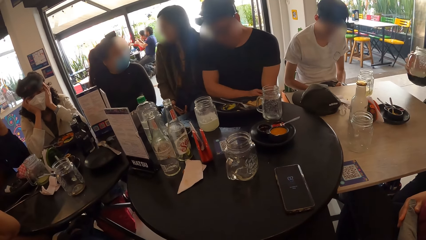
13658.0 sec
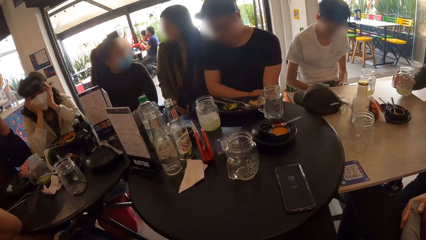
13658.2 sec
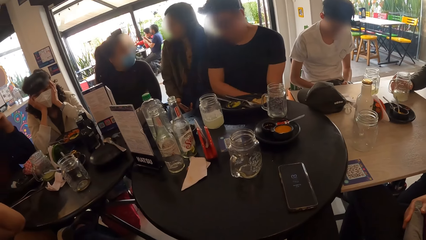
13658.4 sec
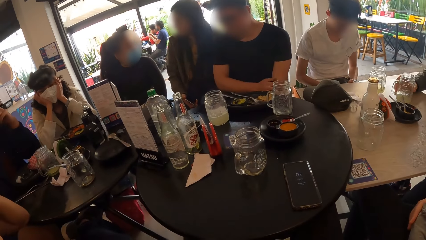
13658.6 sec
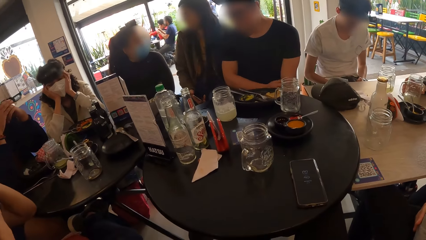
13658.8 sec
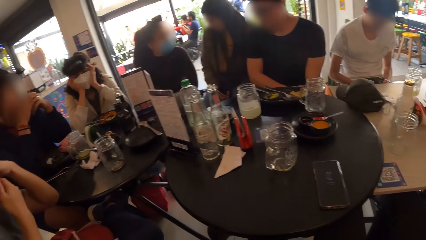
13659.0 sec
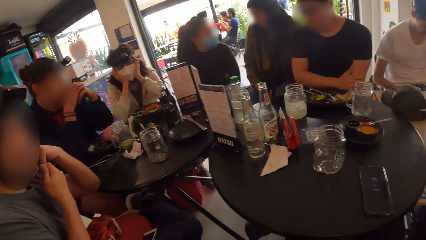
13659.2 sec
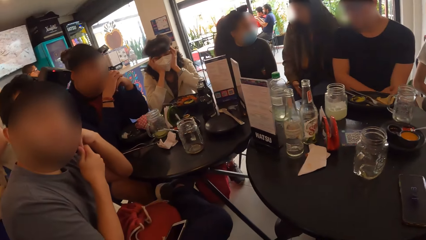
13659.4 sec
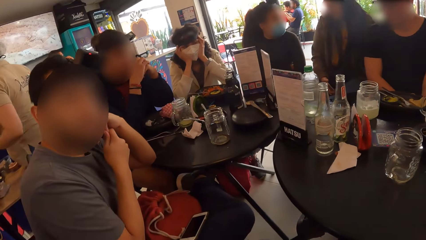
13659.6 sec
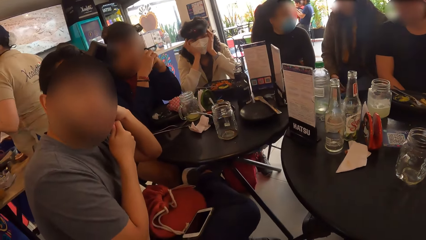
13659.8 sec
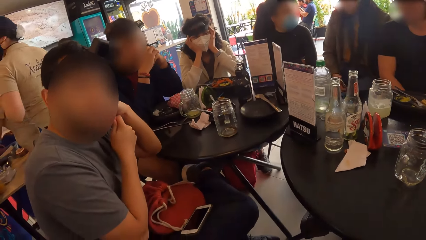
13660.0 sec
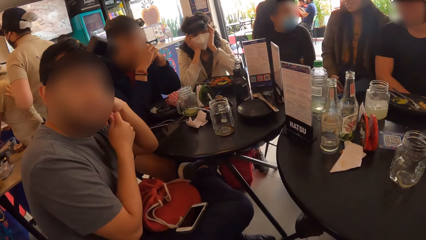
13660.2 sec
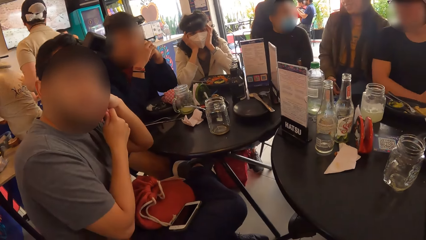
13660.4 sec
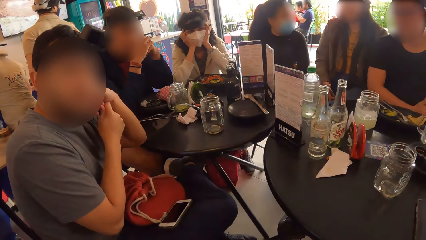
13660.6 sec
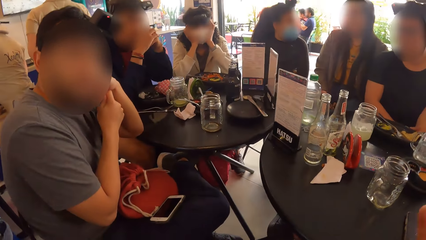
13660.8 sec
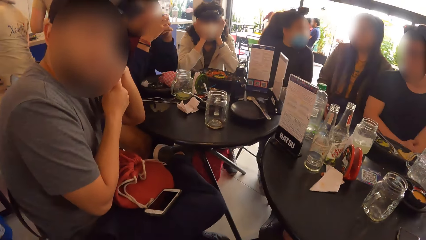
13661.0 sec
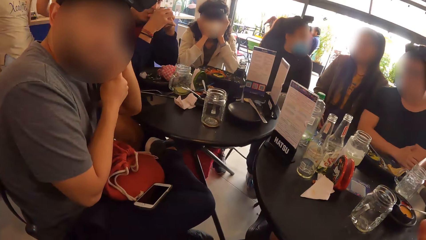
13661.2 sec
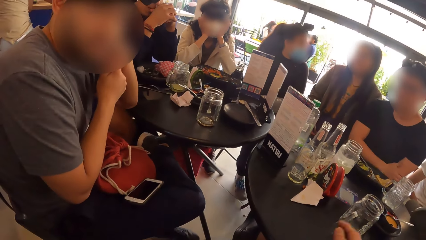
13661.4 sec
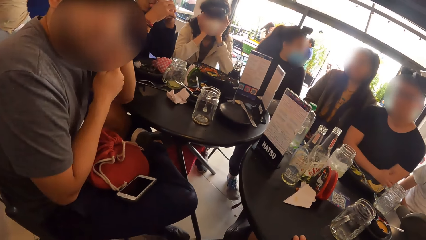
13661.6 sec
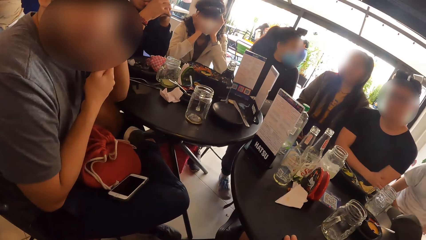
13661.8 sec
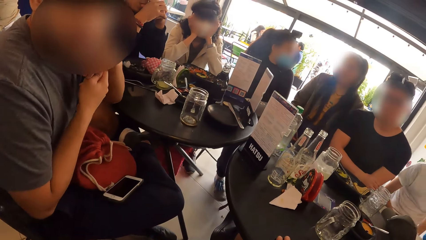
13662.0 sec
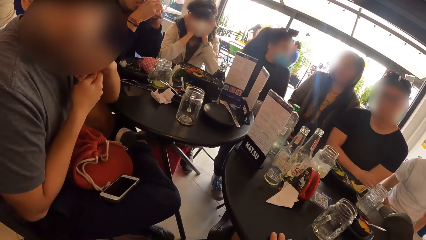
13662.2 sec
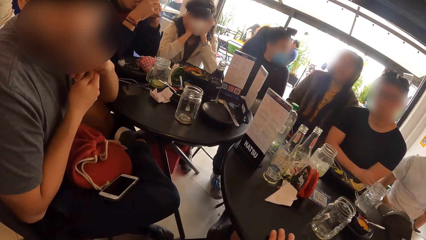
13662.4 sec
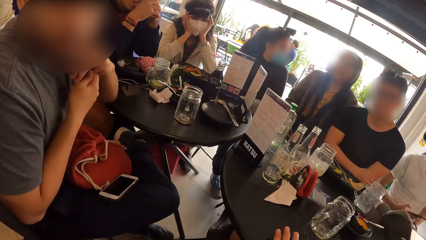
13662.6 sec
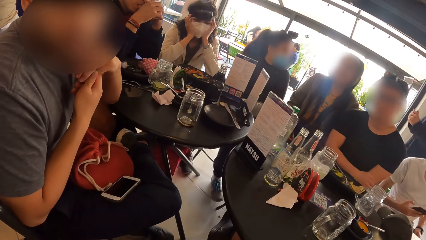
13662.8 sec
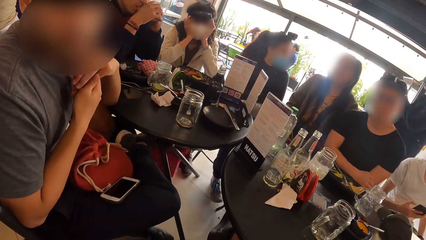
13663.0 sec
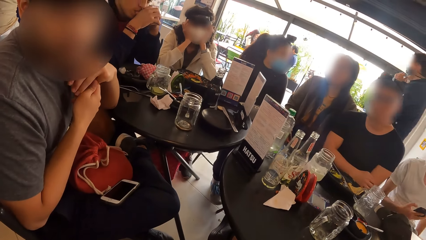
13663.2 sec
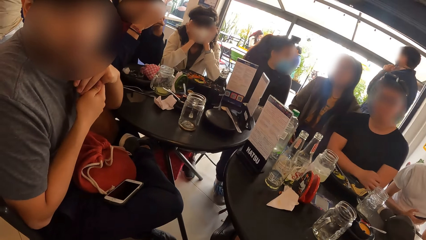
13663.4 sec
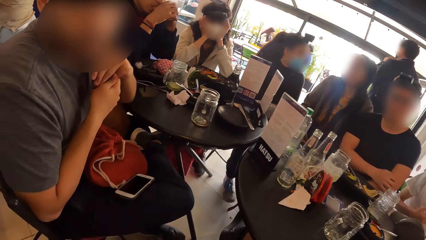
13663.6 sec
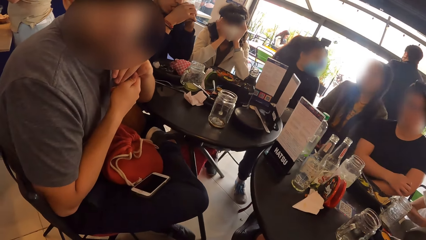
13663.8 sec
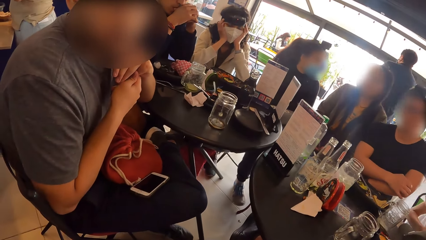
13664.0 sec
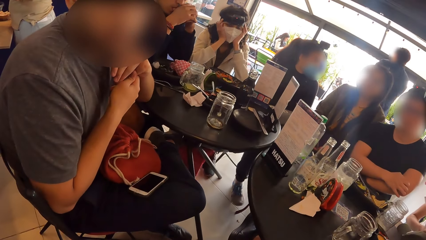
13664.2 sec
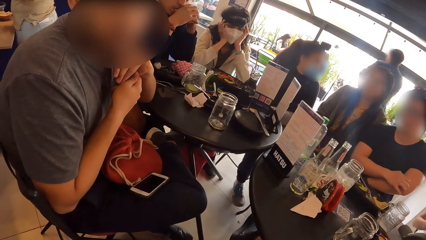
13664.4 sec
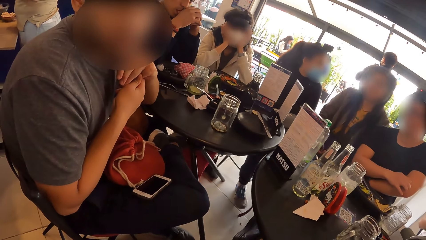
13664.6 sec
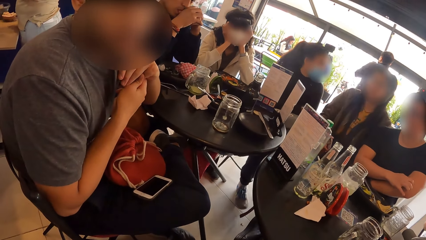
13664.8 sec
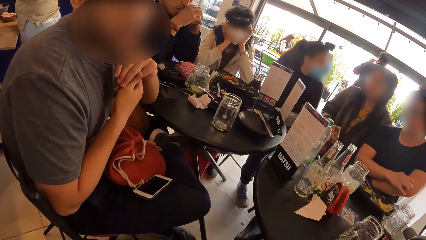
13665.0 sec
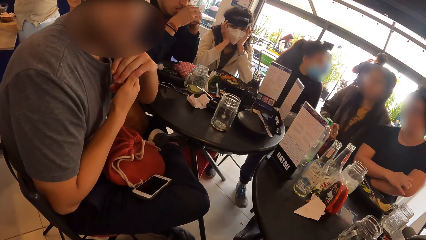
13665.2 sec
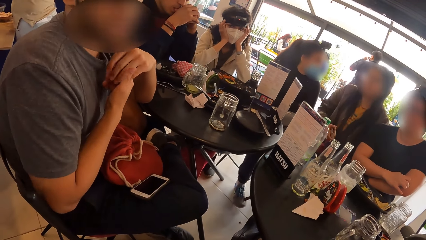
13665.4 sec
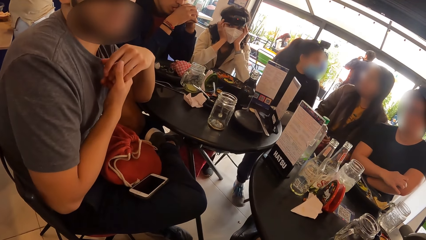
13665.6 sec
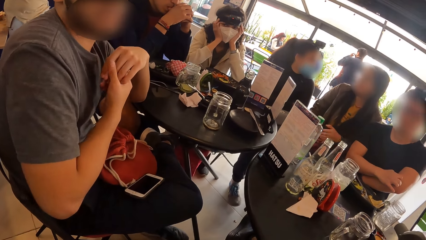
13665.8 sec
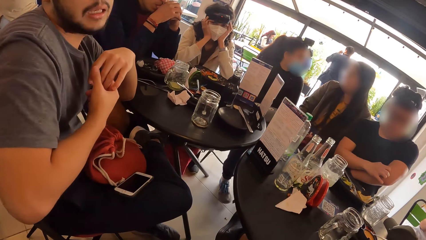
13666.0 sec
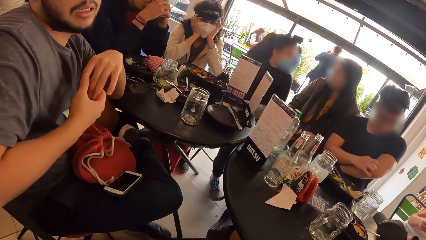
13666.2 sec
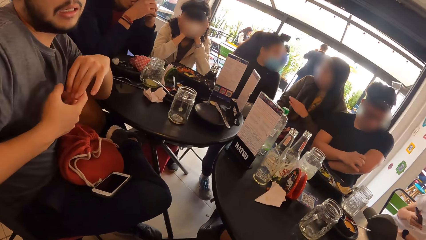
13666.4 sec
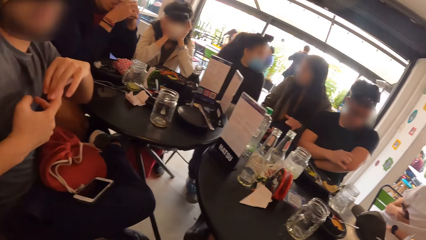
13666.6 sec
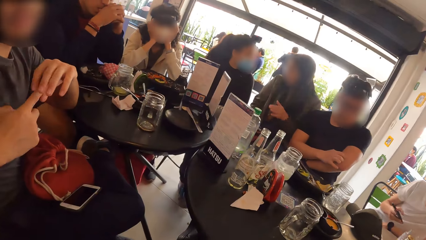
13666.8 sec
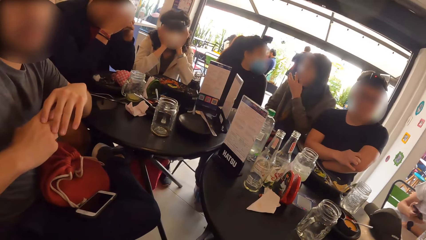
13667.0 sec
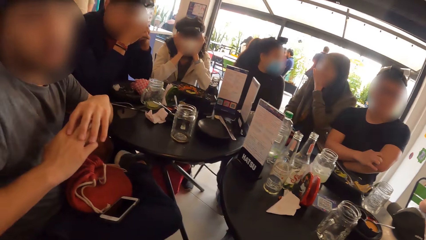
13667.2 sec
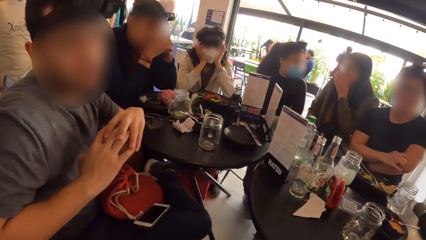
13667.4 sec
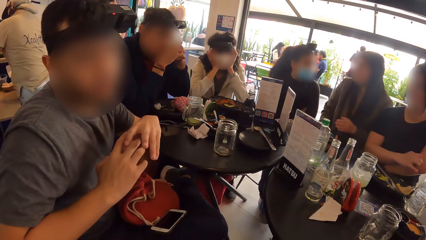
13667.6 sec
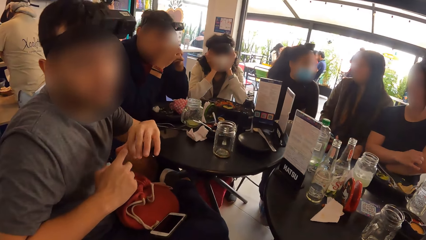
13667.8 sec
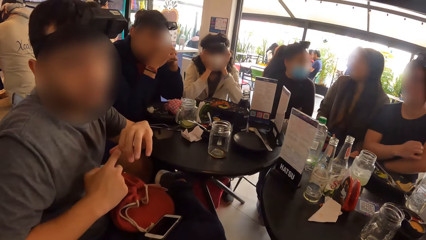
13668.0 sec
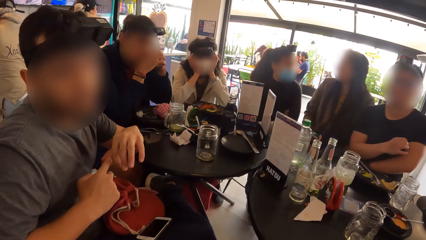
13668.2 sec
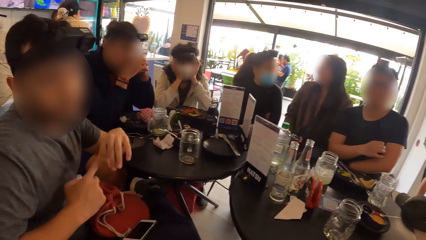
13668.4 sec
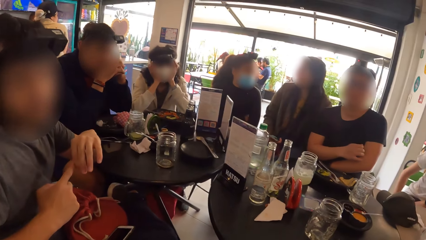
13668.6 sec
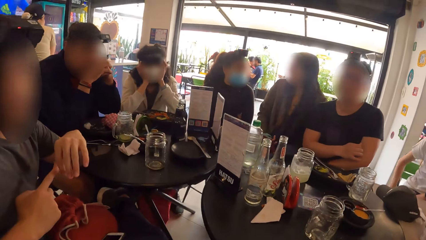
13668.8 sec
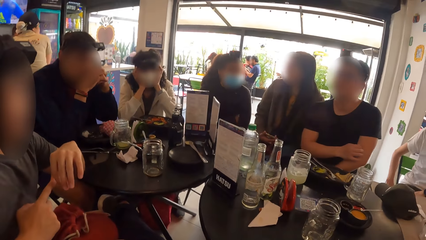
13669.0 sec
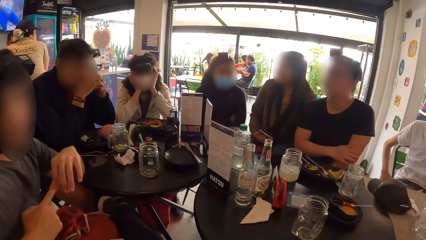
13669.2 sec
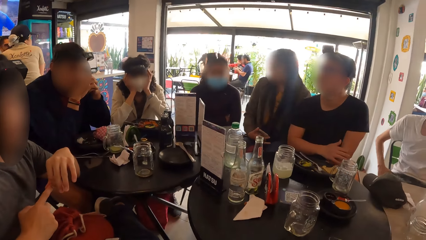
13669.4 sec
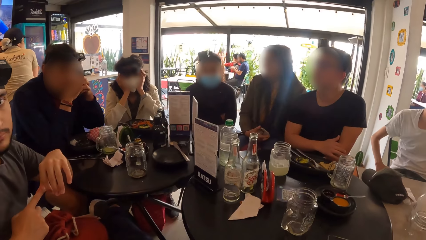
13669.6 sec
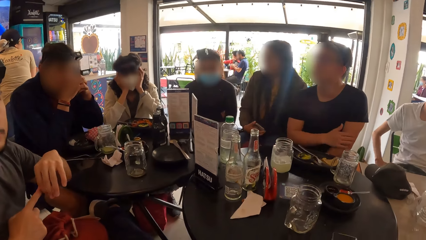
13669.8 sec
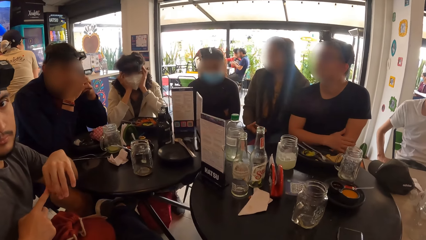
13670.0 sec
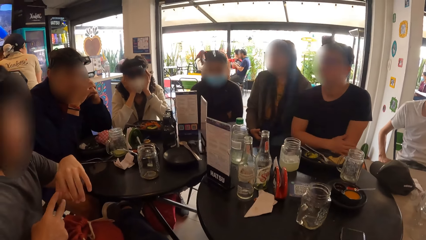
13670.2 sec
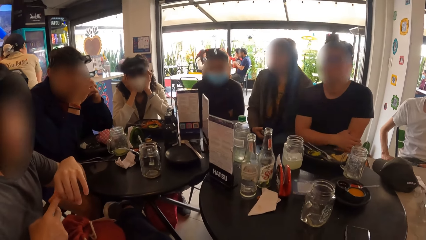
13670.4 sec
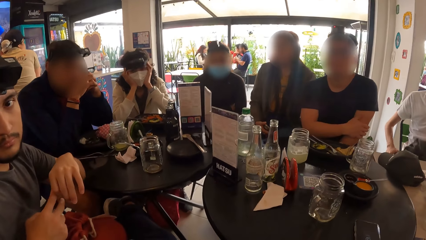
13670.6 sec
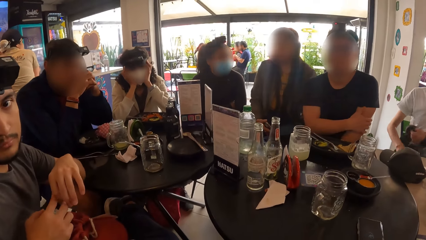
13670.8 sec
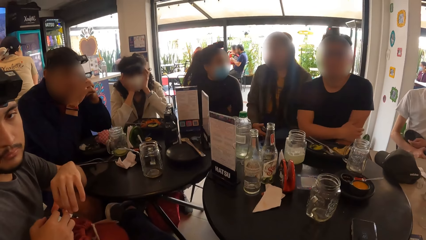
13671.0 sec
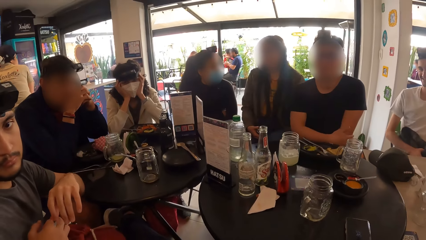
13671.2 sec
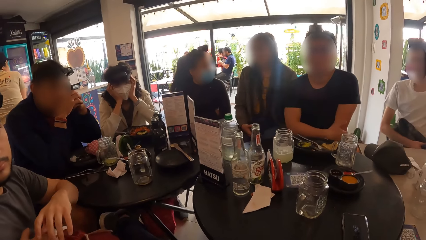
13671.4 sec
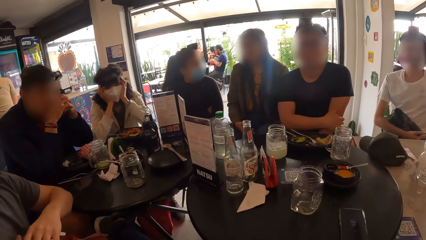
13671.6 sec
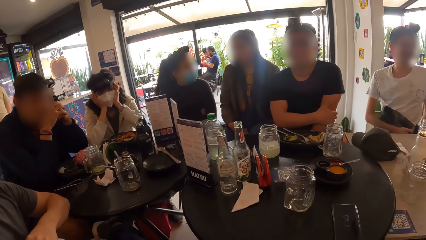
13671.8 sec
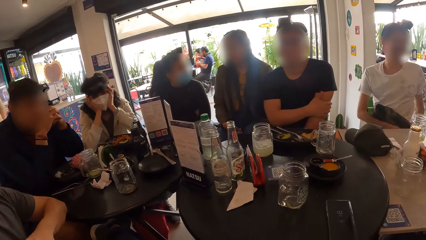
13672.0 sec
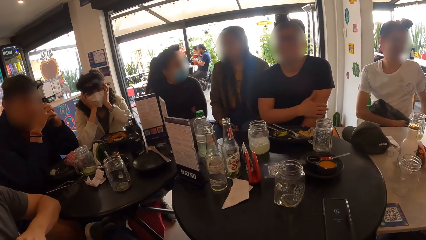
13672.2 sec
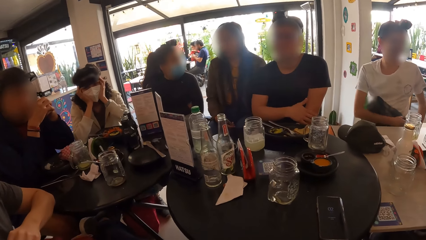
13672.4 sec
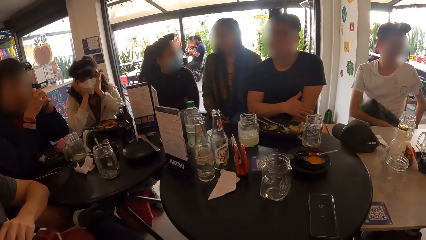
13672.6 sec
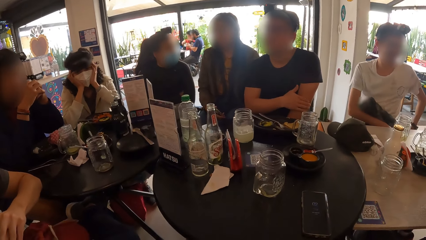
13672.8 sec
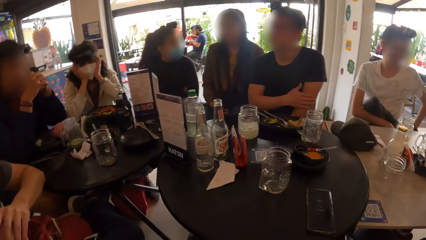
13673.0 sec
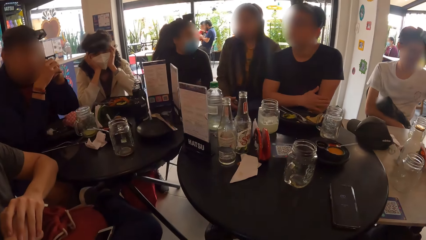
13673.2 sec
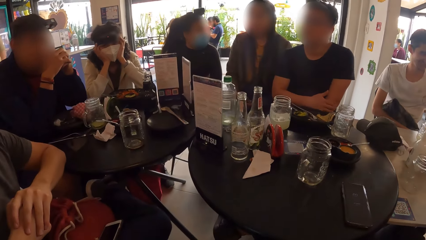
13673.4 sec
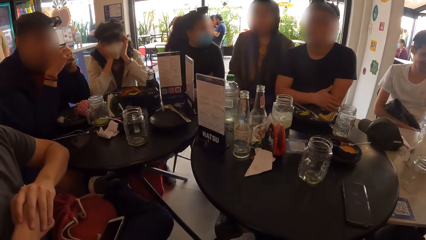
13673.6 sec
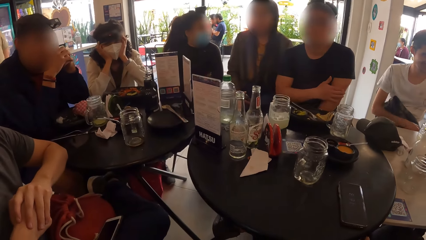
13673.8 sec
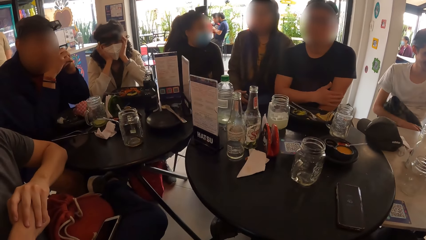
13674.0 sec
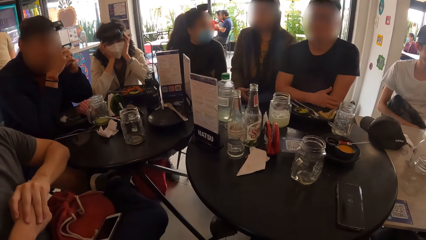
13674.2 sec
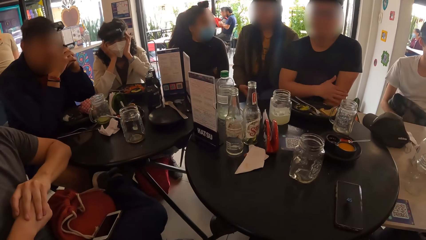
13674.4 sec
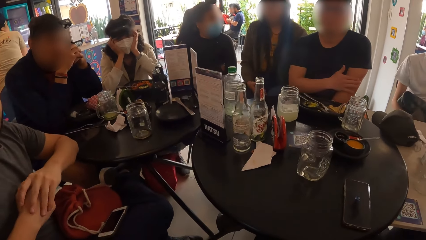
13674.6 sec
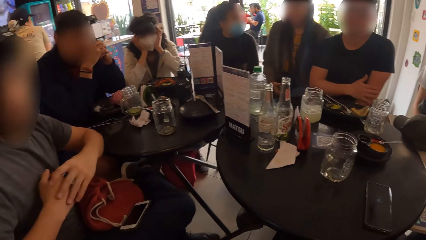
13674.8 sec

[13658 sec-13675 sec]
The man drops the cup on the table with his right hand. The camera wearer turns towards another man. They interact with the other man.
